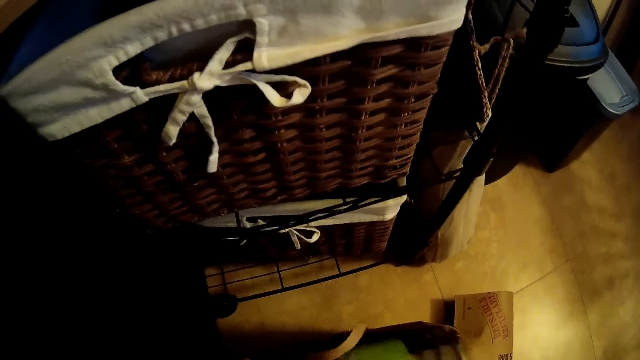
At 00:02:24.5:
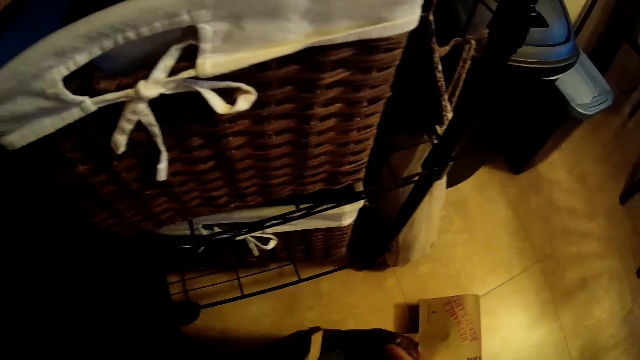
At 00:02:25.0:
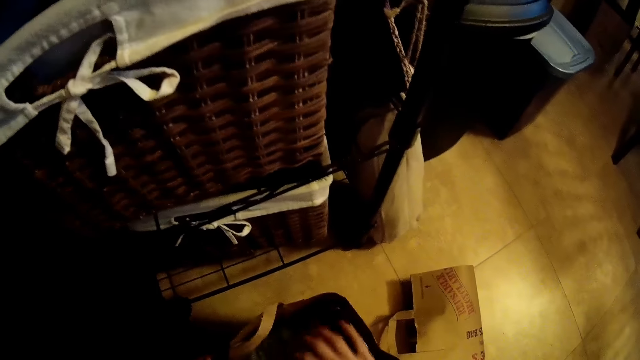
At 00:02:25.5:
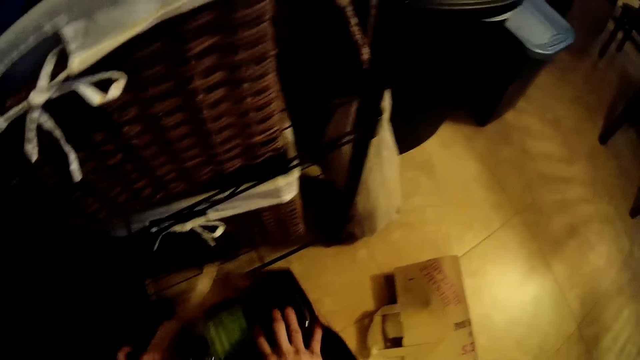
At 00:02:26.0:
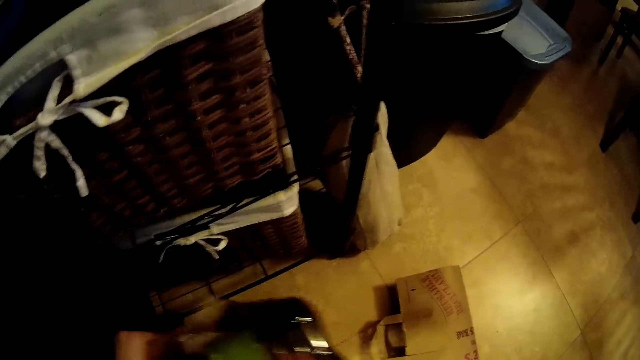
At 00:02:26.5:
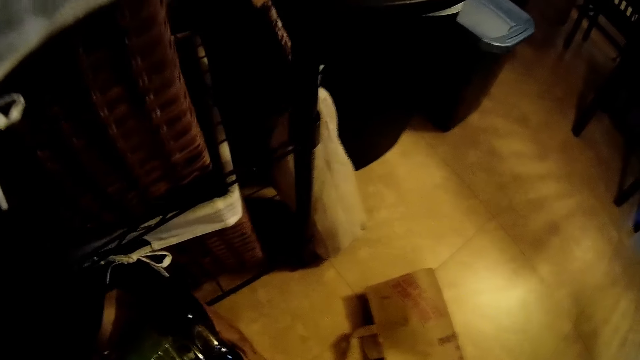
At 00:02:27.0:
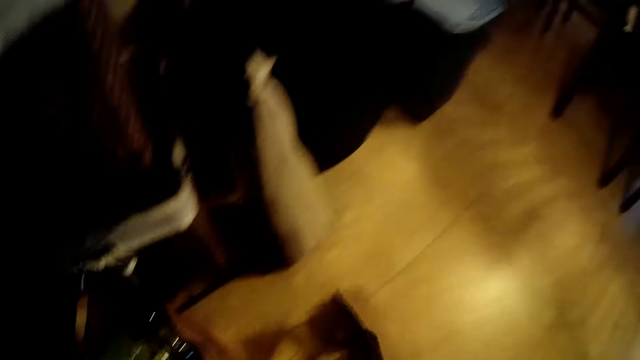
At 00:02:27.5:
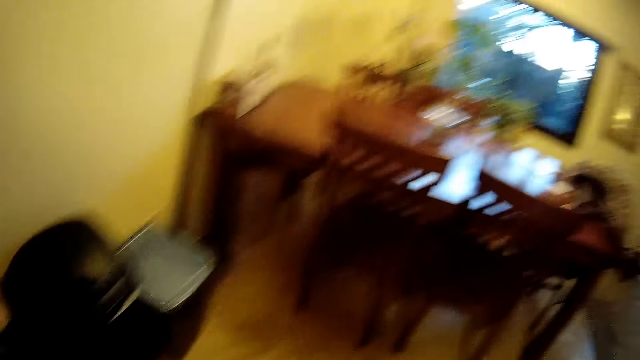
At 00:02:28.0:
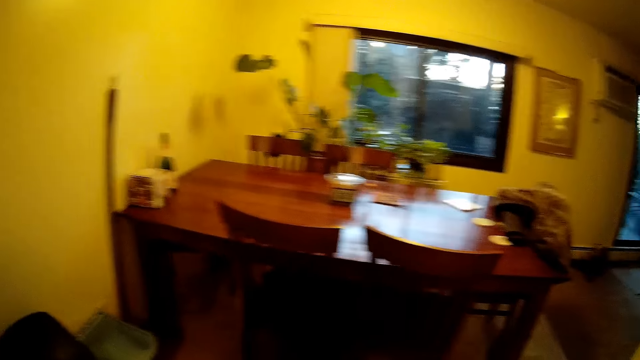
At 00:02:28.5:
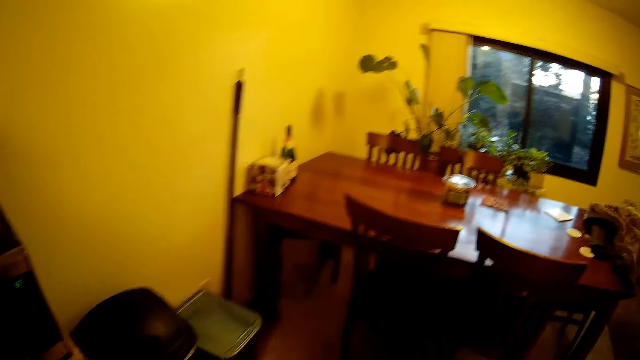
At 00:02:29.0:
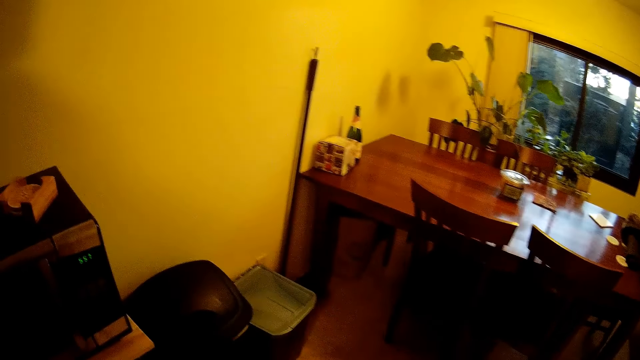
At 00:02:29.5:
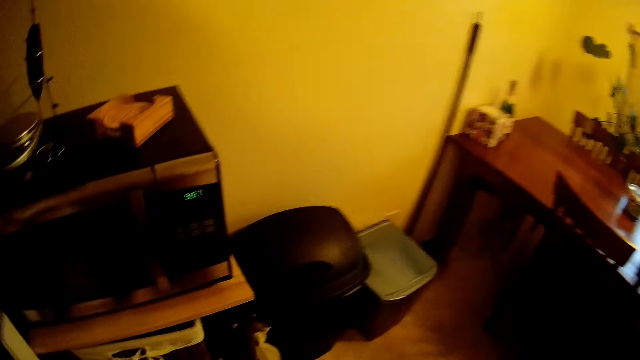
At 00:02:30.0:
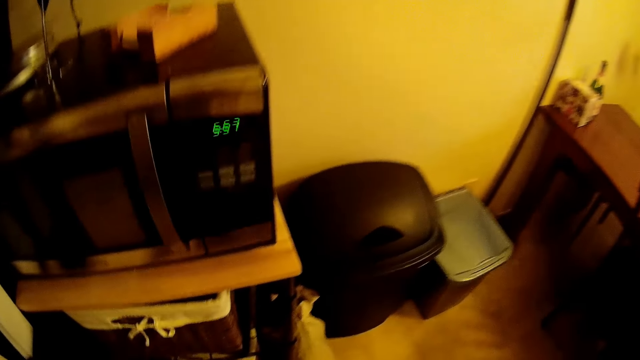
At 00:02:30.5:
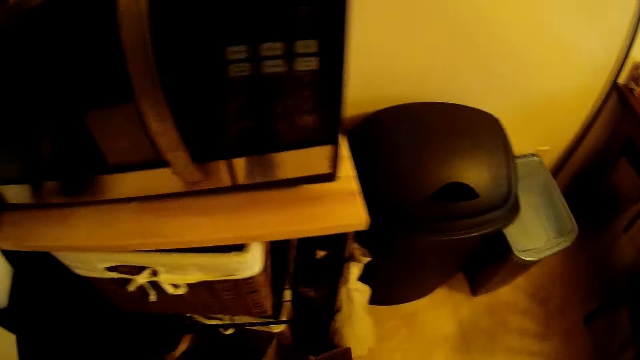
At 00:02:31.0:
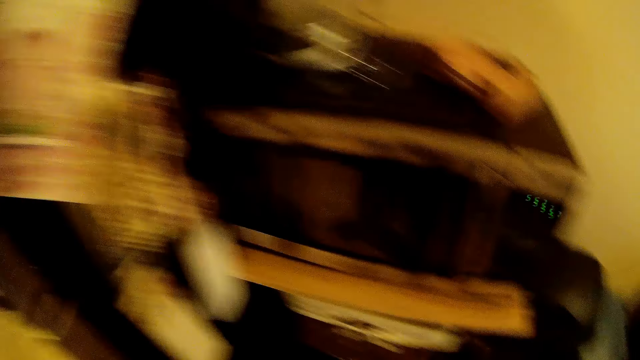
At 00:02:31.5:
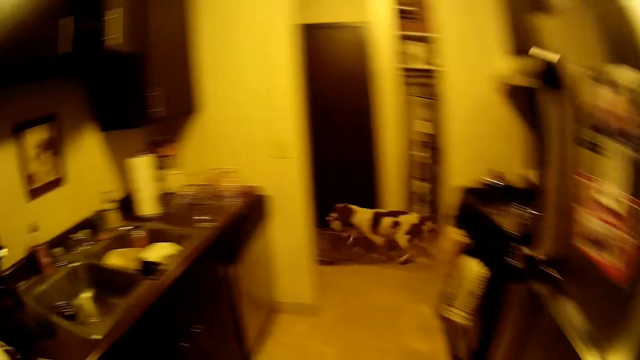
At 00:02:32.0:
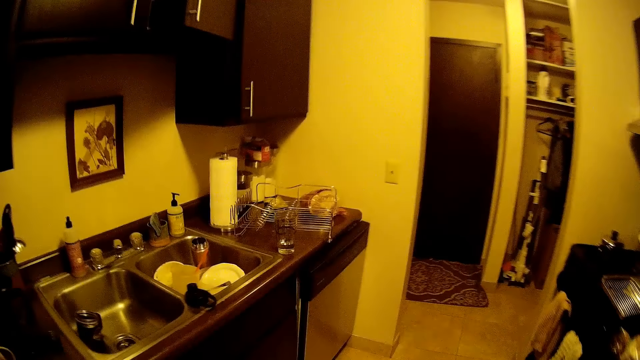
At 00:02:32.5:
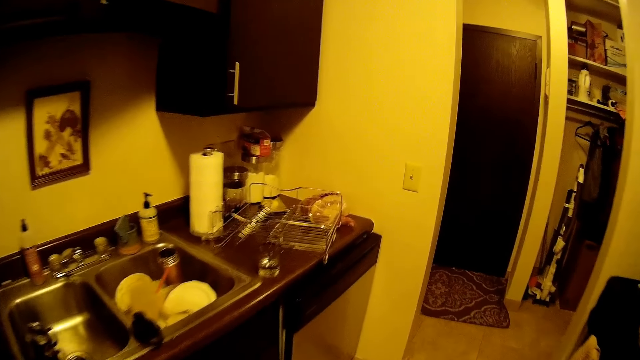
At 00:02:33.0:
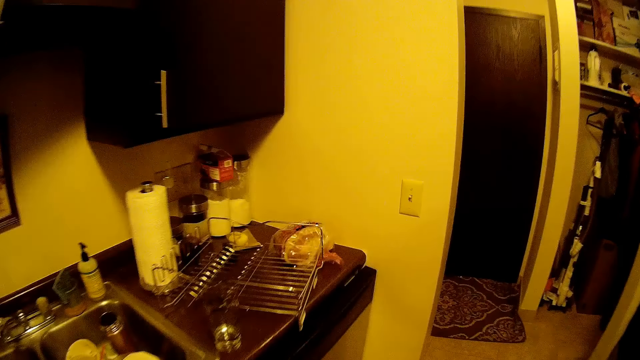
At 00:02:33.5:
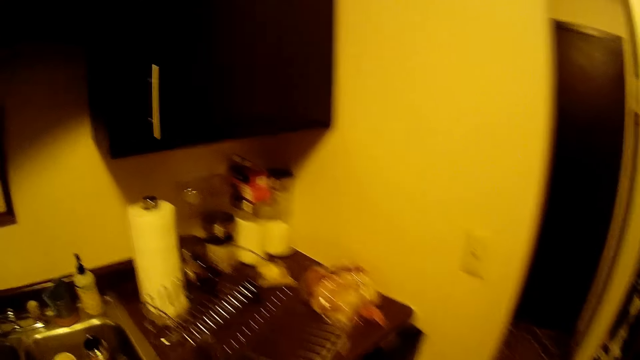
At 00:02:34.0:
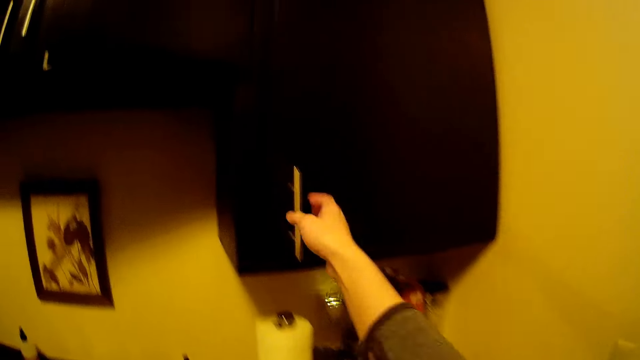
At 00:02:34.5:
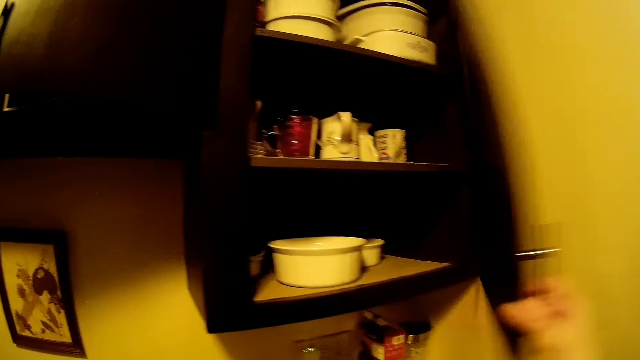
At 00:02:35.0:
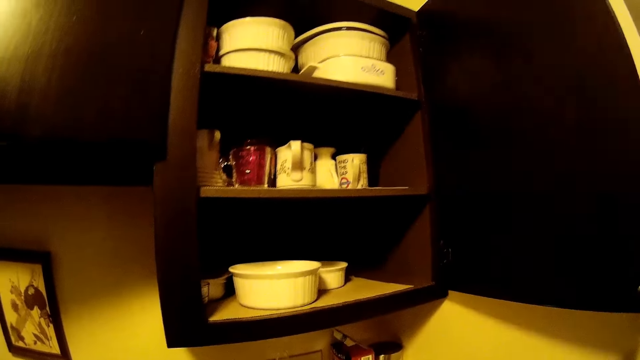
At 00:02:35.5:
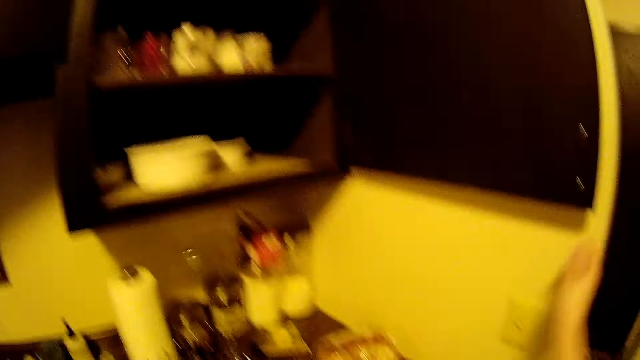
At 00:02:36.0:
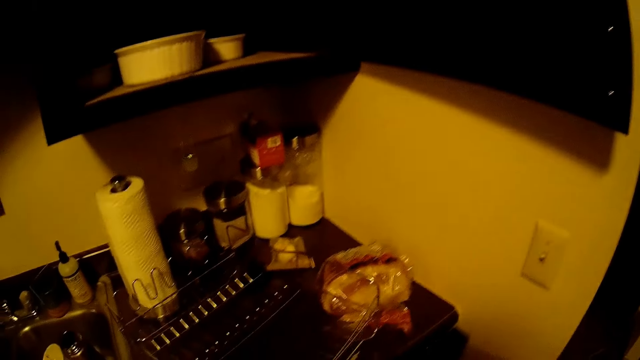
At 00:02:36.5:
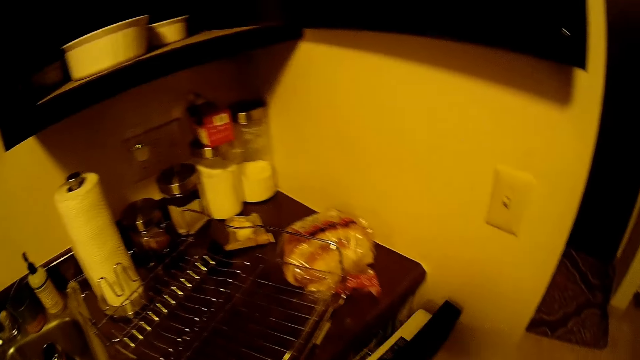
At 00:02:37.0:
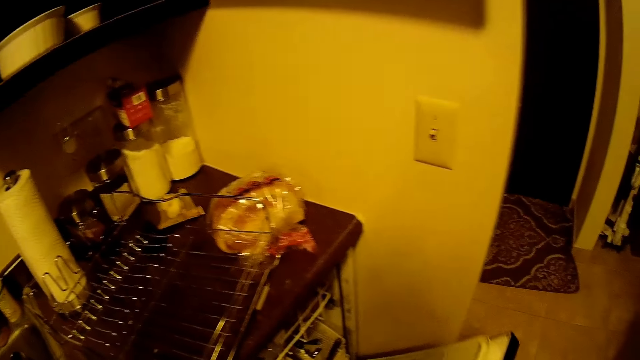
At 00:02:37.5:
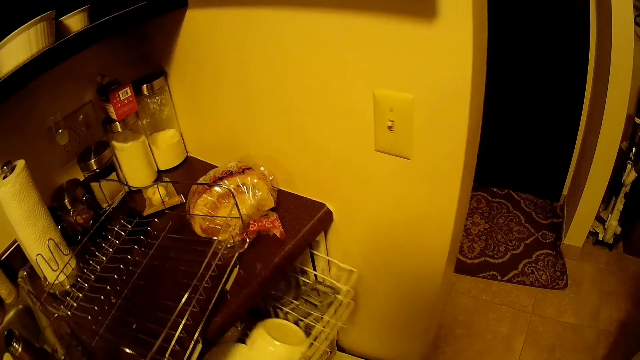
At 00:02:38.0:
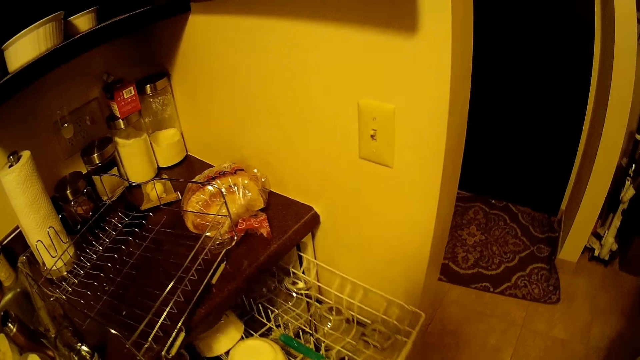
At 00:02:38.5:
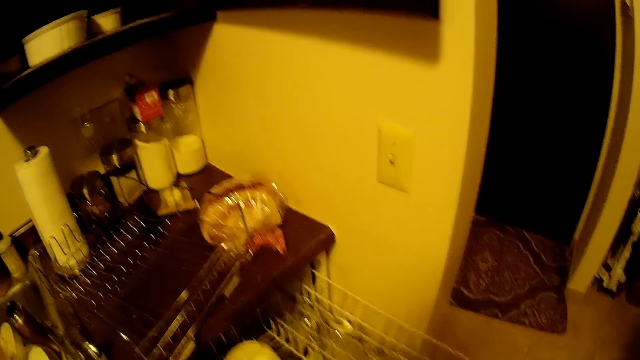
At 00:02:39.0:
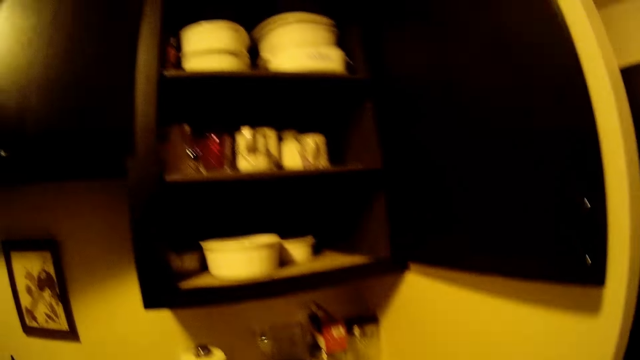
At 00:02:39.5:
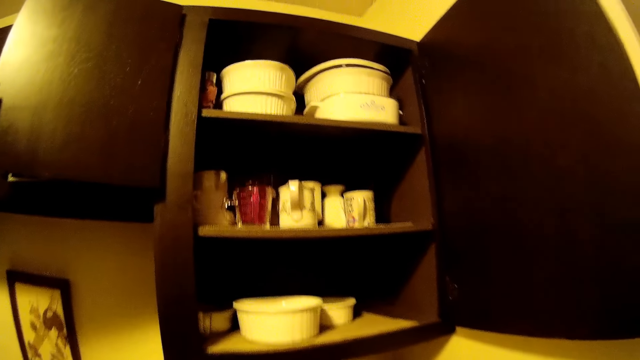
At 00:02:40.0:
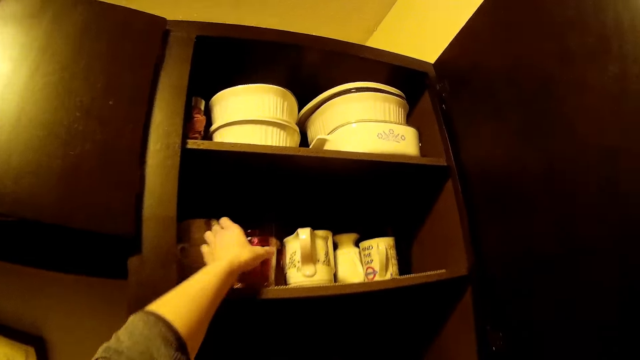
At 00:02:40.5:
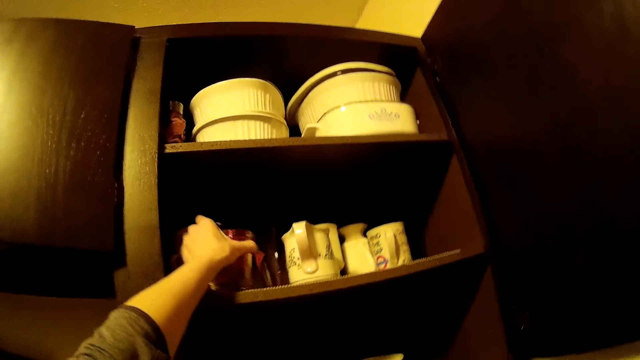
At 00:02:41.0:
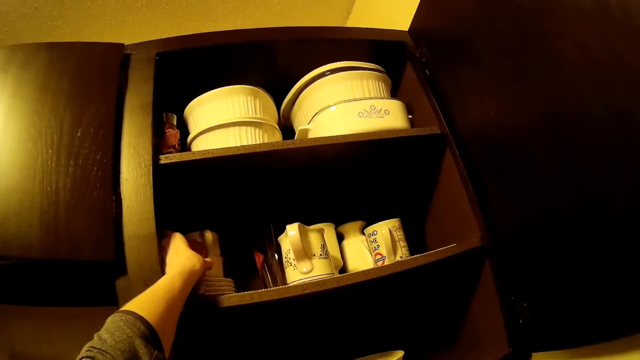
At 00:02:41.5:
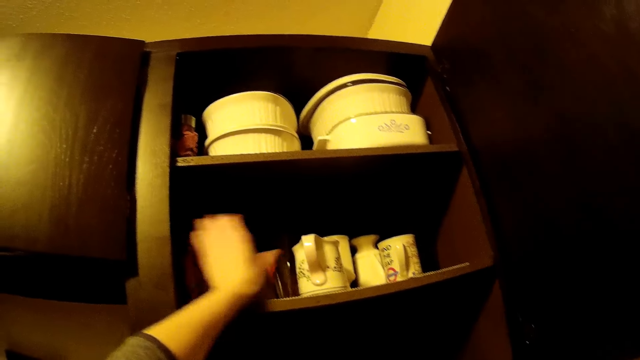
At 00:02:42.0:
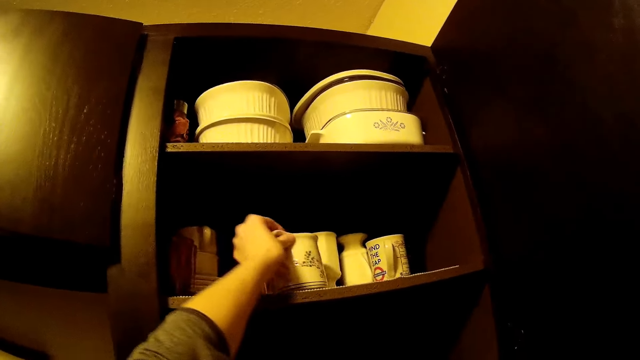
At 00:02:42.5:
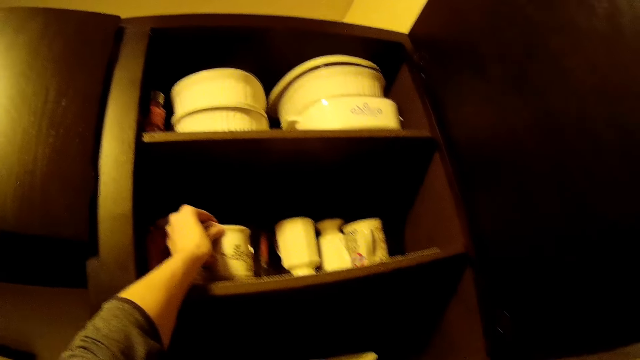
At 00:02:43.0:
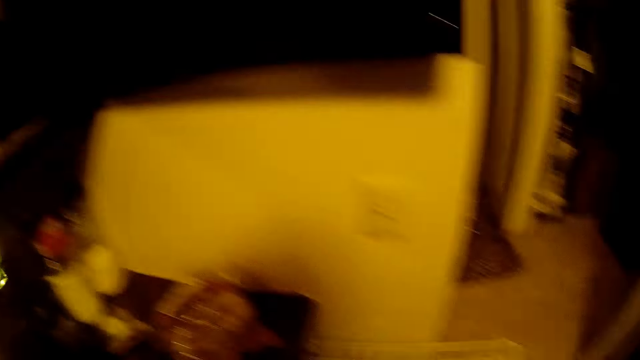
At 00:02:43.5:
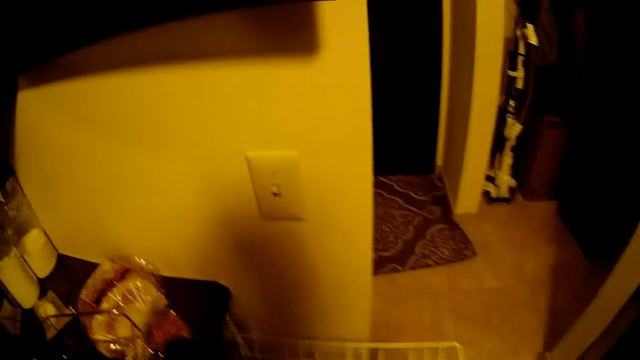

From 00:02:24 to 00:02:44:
The camera wearer picks up the bag on the floor with his right hand. The dog walks past the kitchen. The camera wearer walks around the room. He opens a kitchen cabinet with his right hand. He opens a kitchen drawer or dishwasher with his right hand. He pulls out a shelf from the drawer with his left hand. He adjusts a glass cup in the cabinet shelf with his left hand. He adjusts a mug cup in the cabinet shelf with his left hand.
